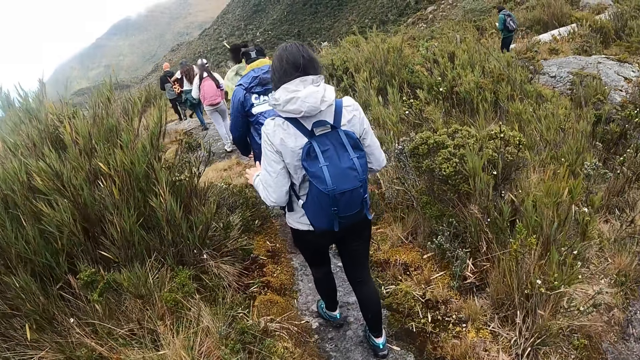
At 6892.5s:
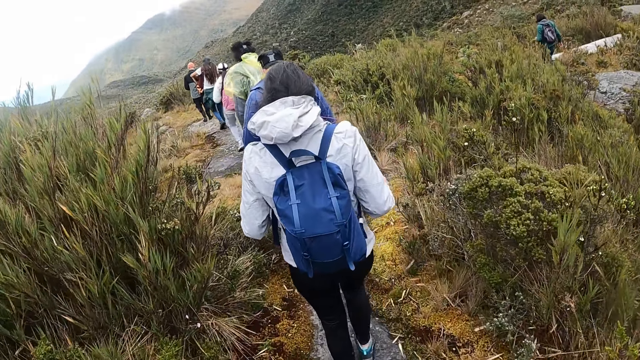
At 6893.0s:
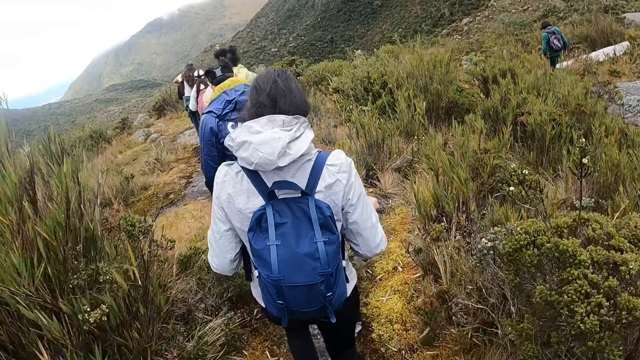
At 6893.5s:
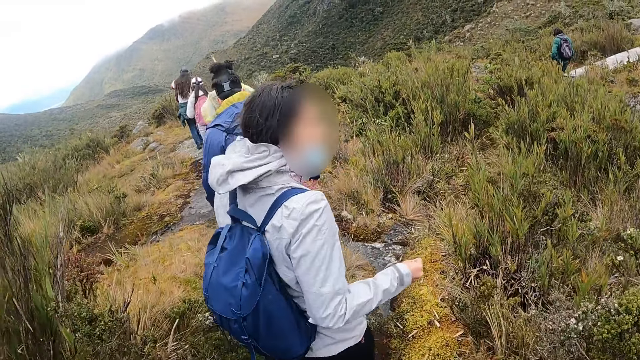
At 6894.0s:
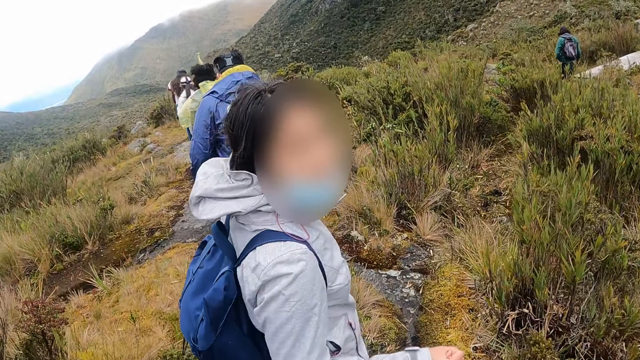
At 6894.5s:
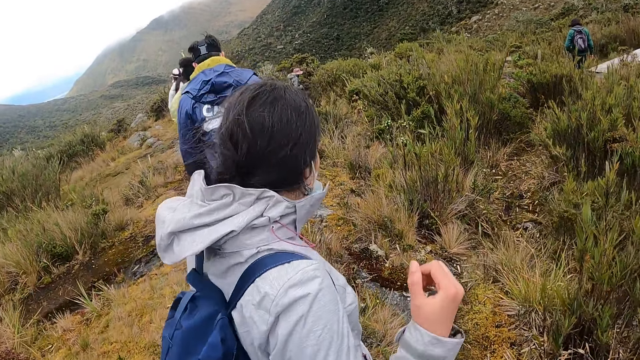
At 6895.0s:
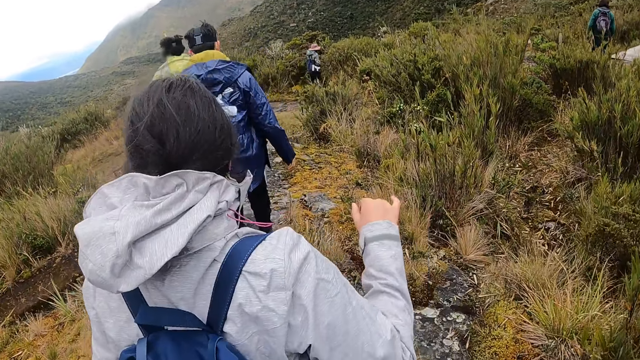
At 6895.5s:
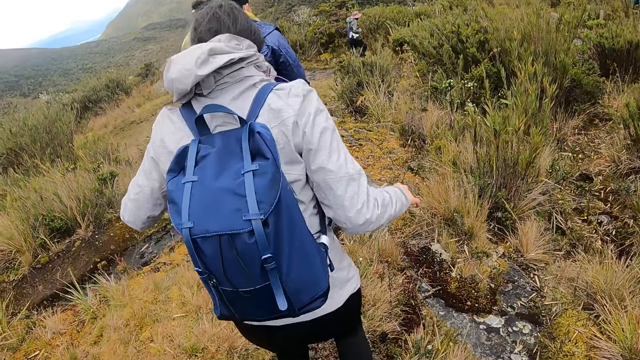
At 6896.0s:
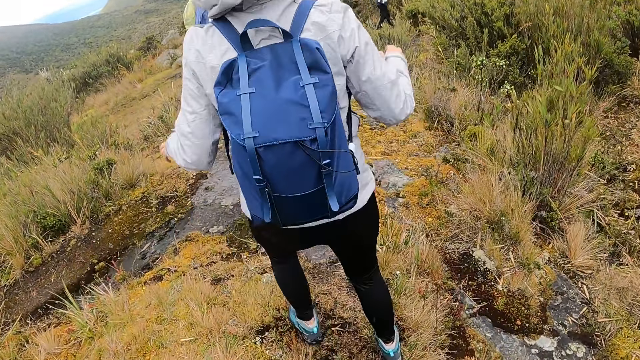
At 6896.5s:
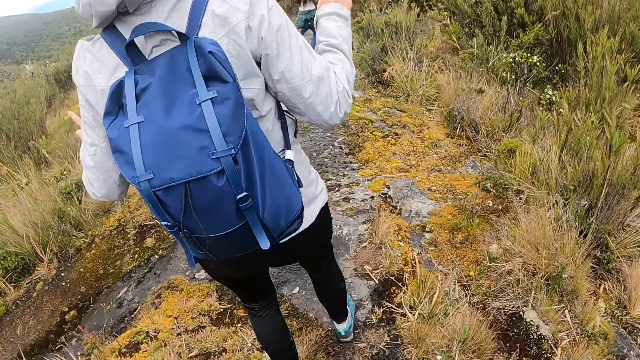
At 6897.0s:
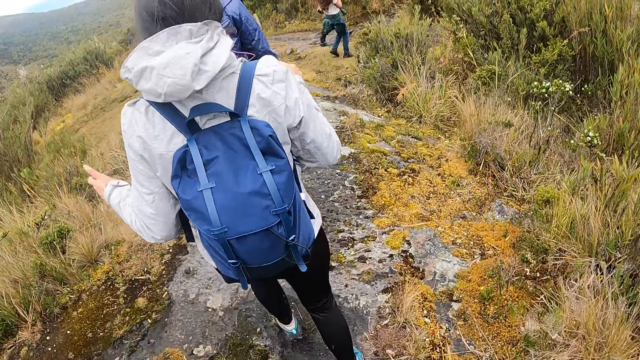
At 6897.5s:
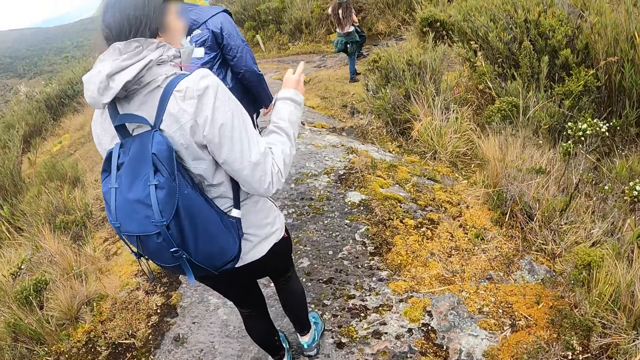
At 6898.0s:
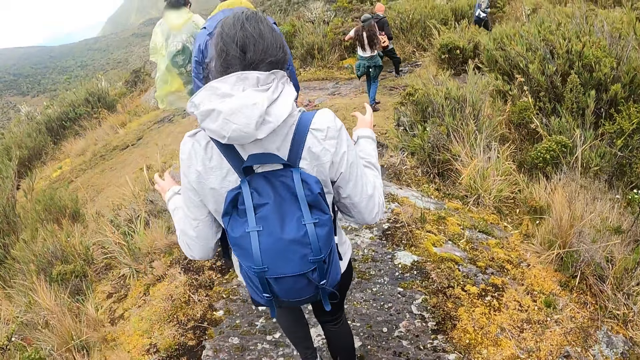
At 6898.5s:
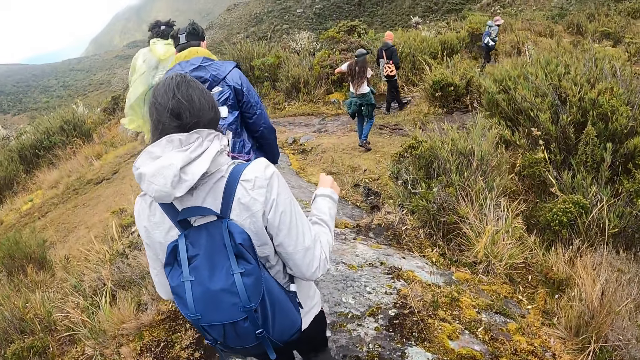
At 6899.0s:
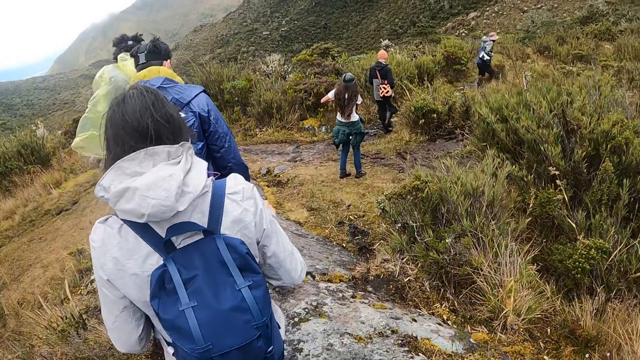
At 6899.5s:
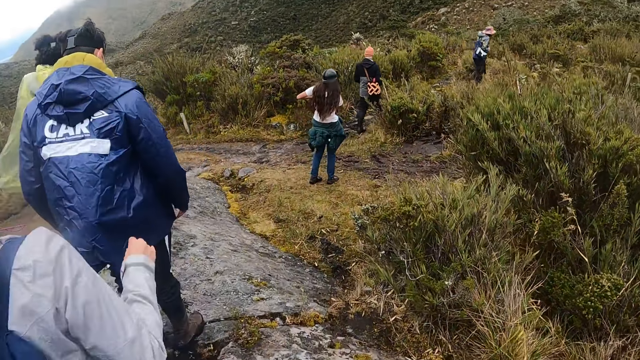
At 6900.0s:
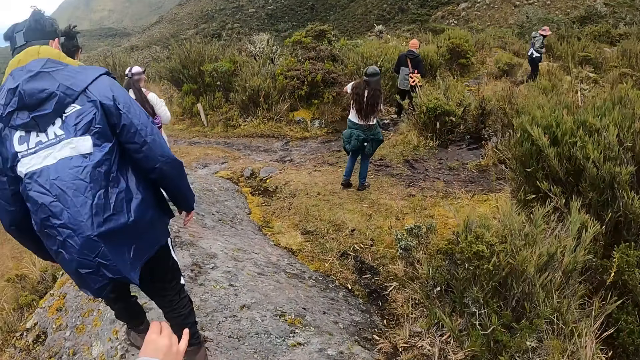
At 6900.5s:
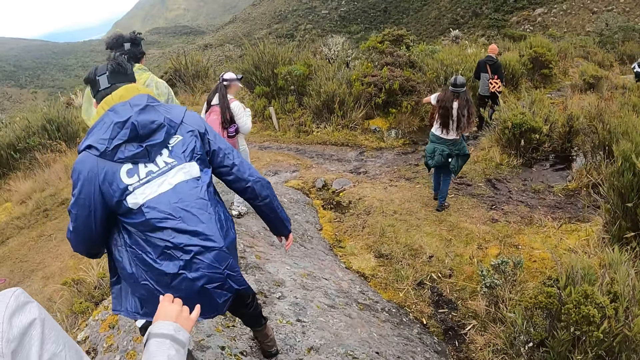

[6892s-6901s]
A woman turns to the camera wearer. The camera wearer converses with the woman. The woman walks in front of the camera wearer.

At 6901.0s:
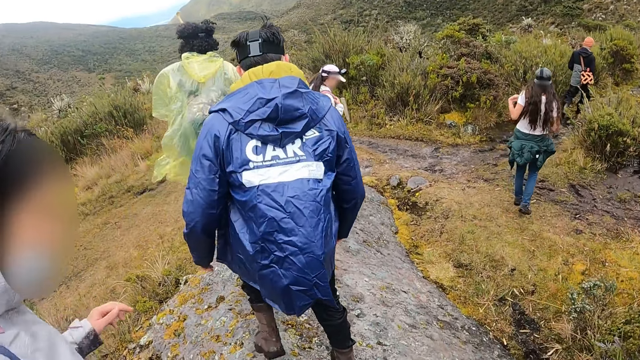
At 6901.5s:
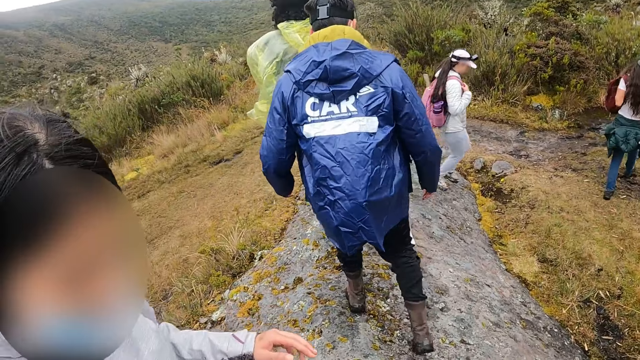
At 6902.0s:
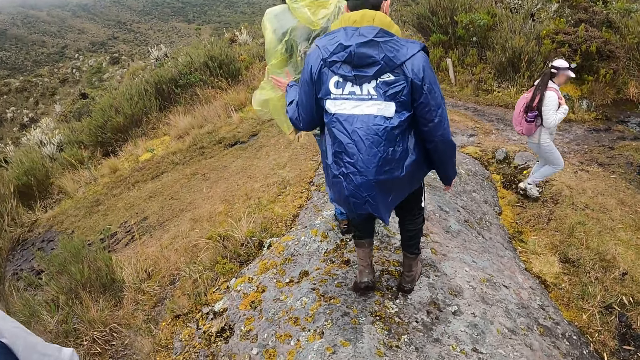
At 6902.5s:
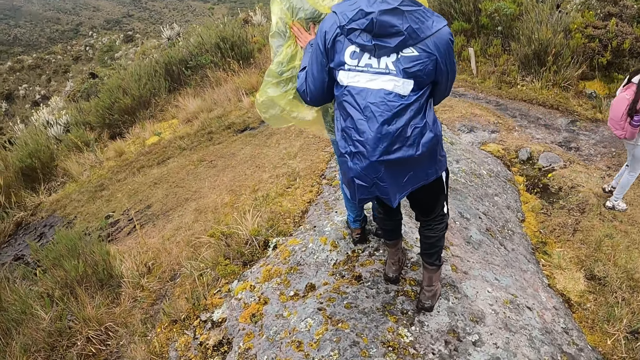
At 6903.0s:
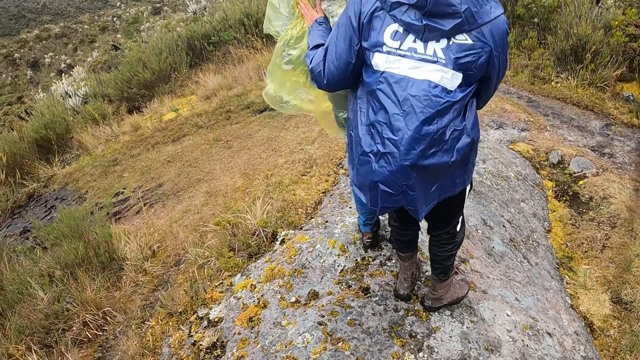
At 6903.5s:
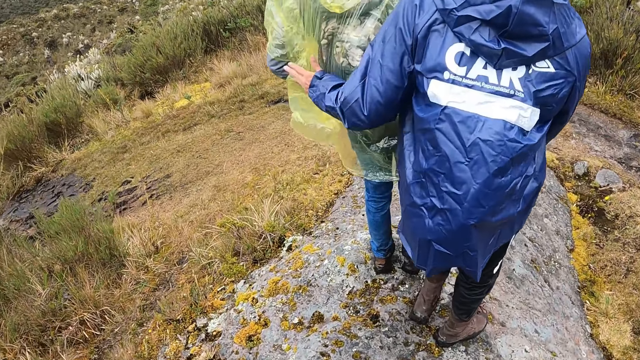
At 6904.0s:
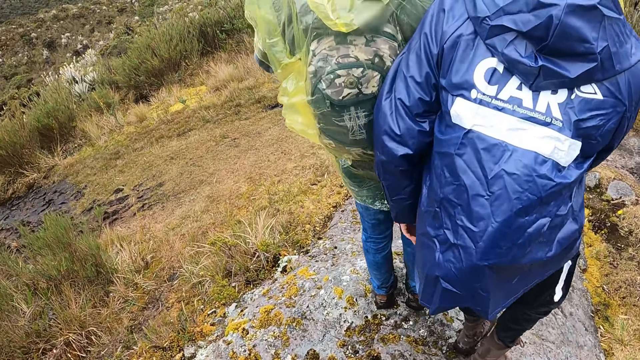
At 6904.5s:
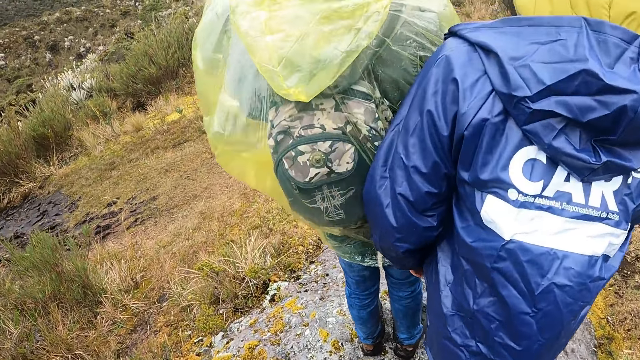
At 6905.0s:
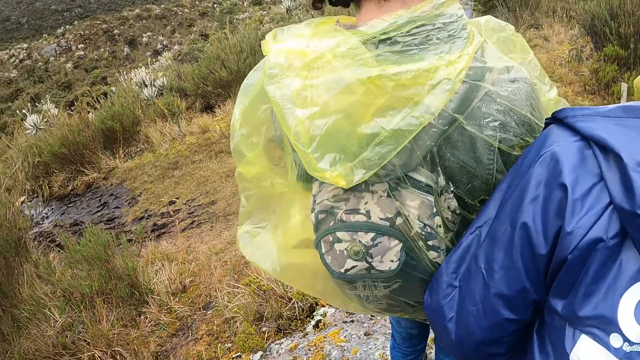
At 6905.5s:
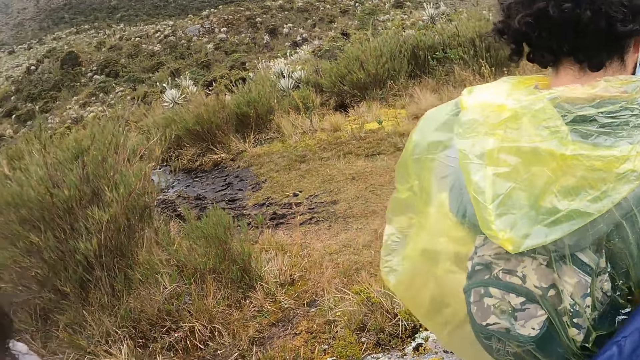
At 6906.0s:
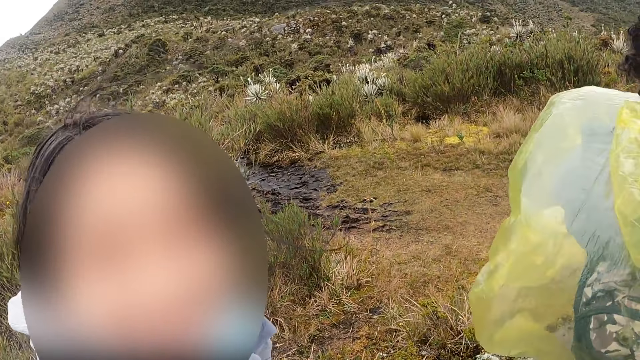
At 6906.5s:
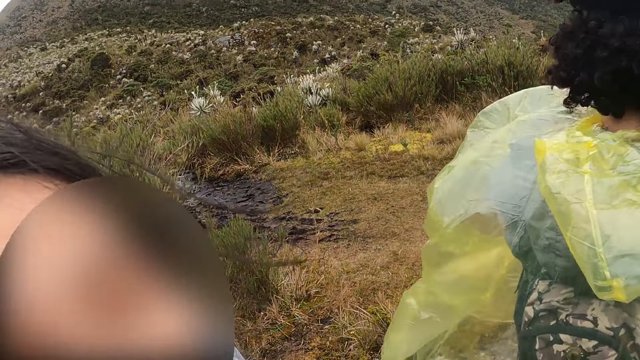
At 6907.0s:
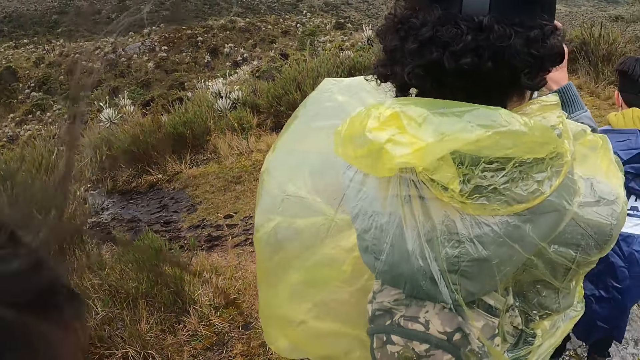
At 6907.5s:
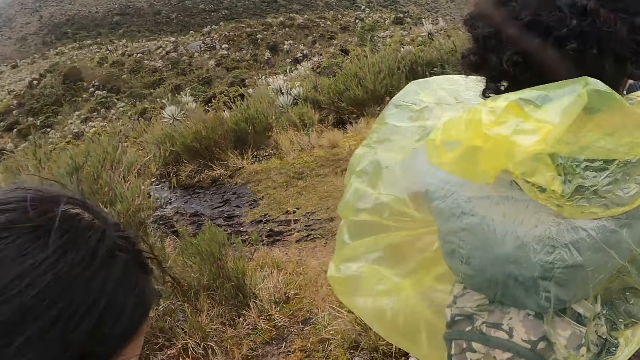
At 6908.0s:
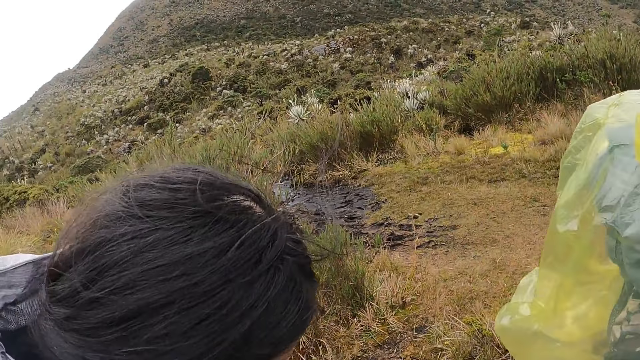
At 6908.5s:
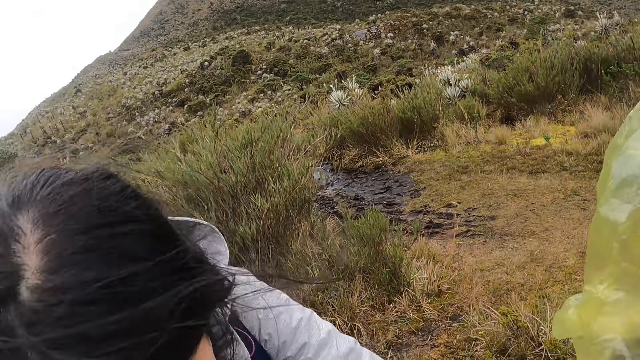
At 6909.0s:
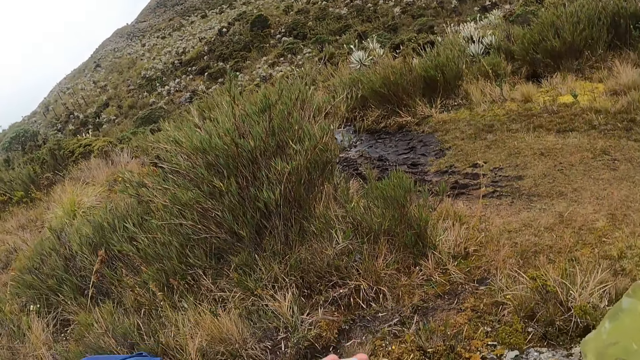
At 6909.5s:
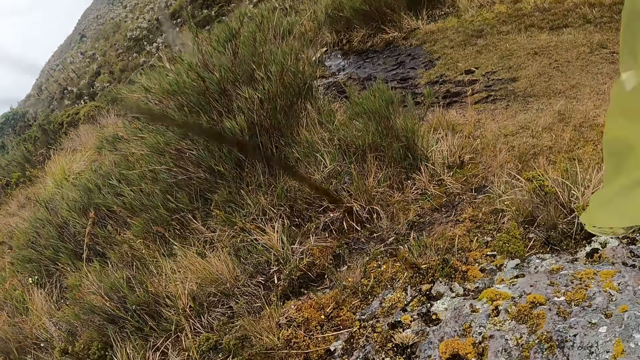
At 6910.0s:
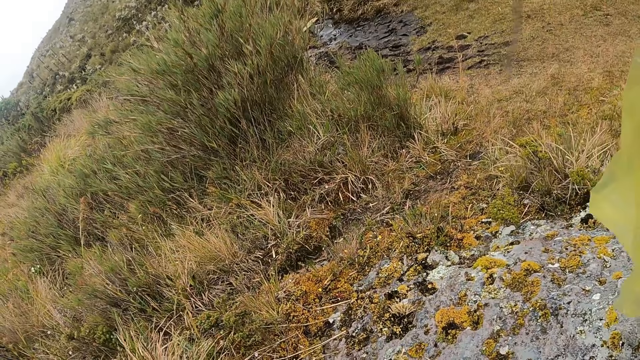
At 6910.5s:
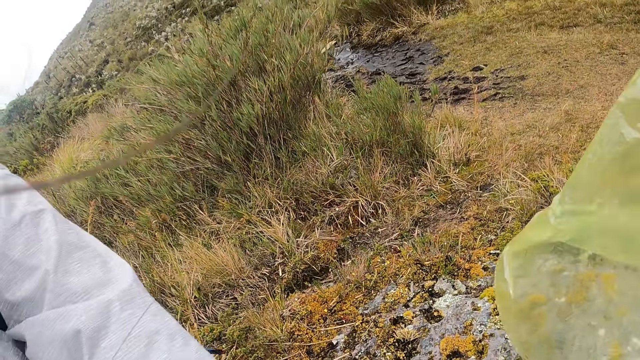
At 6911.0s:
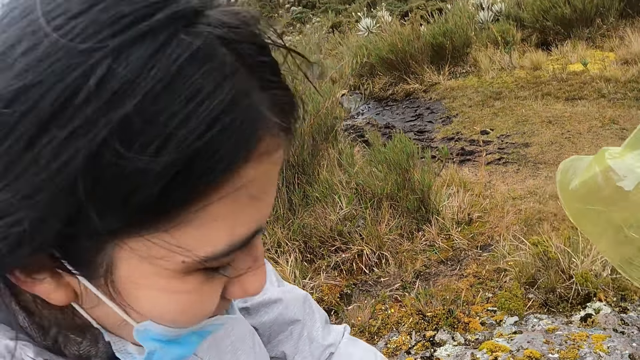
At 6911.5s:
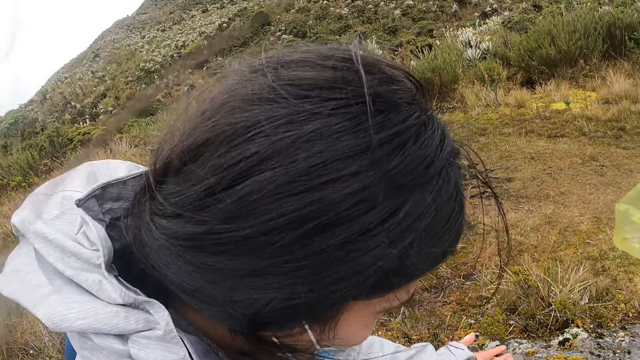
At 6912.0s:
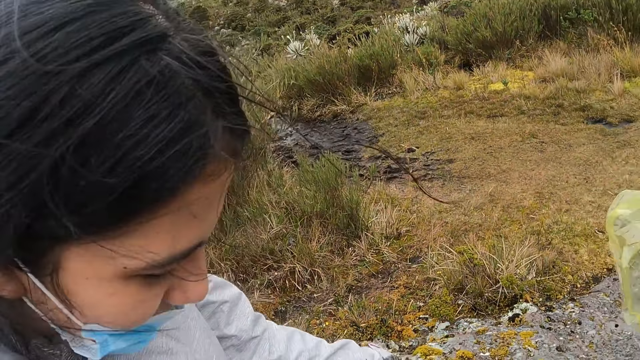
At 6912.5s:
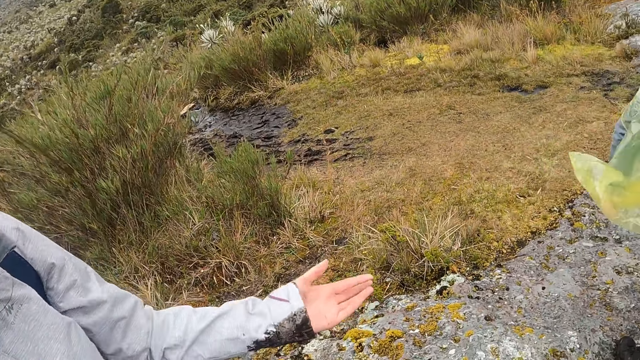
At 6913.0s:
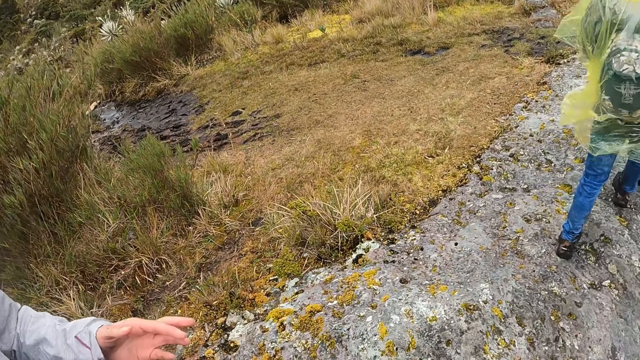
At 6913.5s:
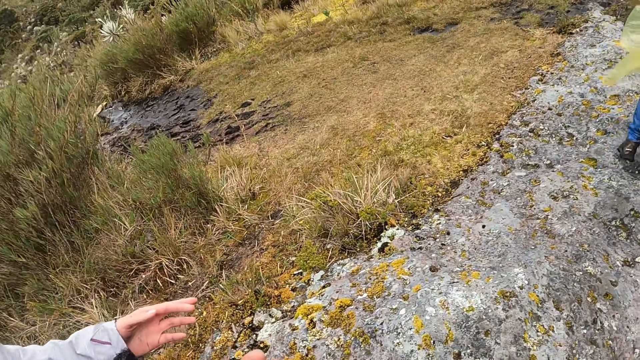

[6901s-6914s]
The camera wearer walks past the woman. They stand behind the colleagues. The woman looks at the camera wearer.
